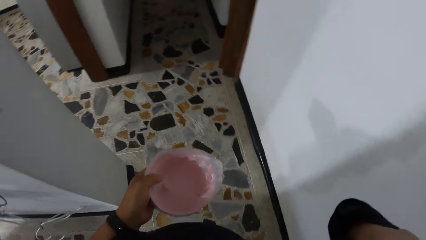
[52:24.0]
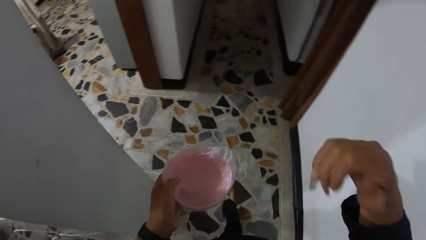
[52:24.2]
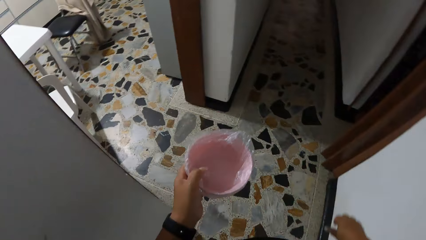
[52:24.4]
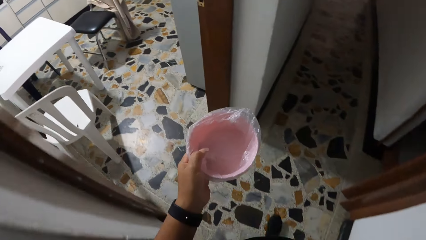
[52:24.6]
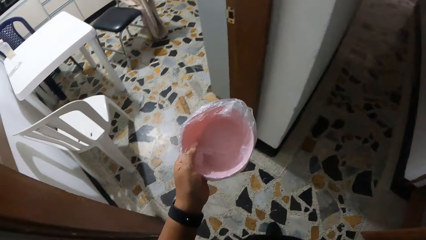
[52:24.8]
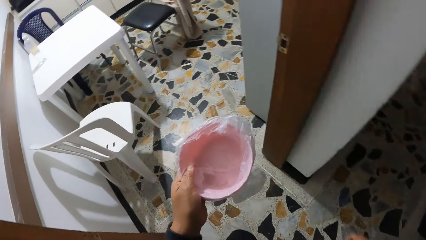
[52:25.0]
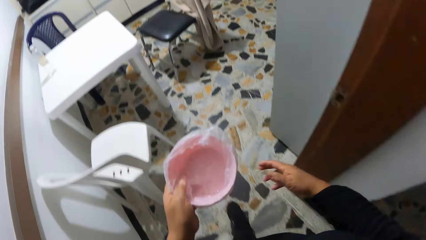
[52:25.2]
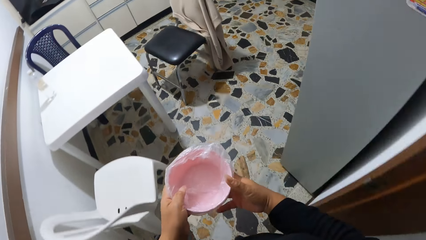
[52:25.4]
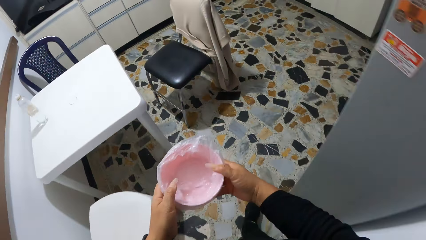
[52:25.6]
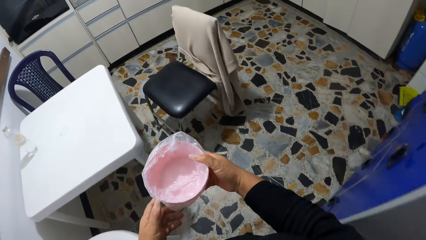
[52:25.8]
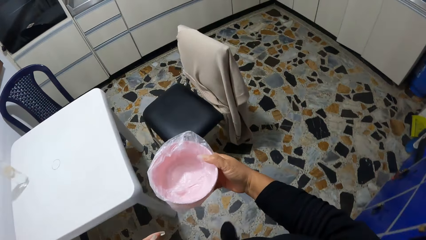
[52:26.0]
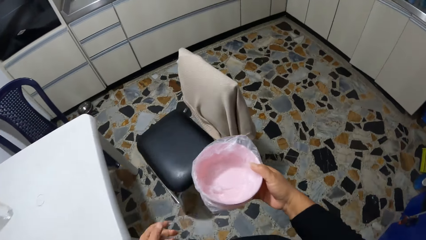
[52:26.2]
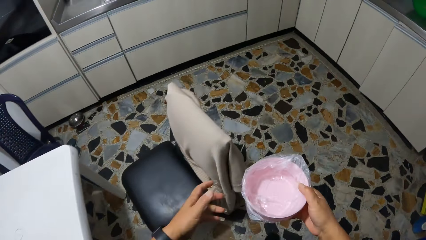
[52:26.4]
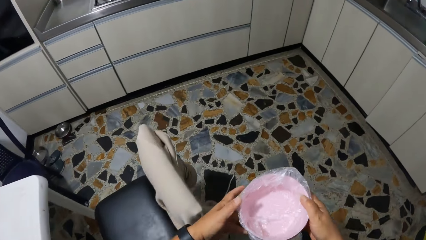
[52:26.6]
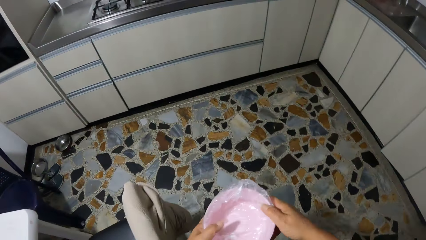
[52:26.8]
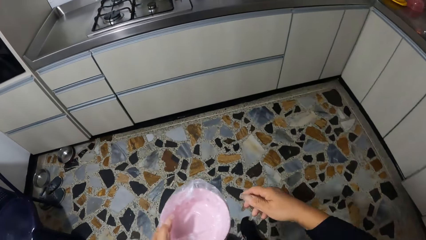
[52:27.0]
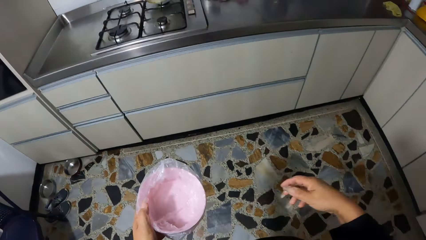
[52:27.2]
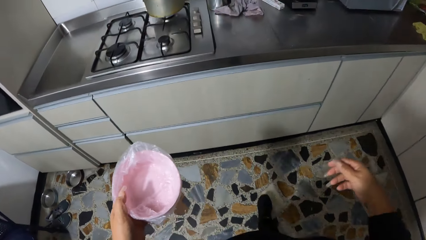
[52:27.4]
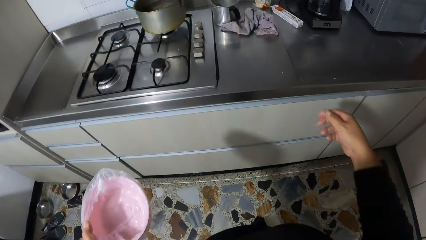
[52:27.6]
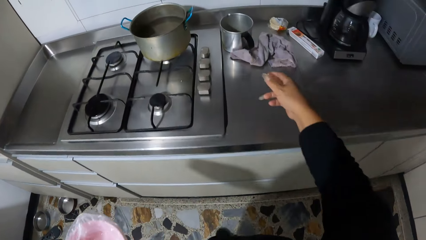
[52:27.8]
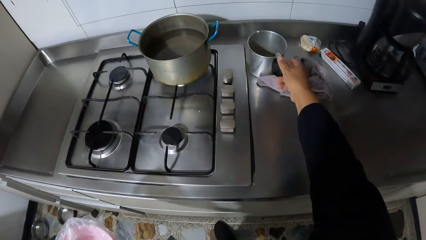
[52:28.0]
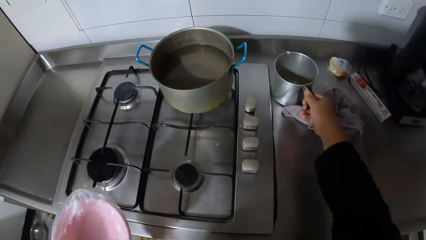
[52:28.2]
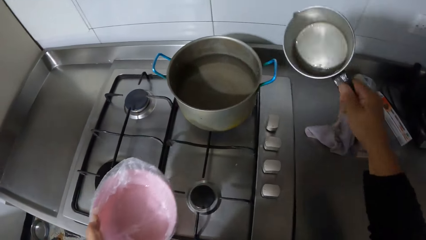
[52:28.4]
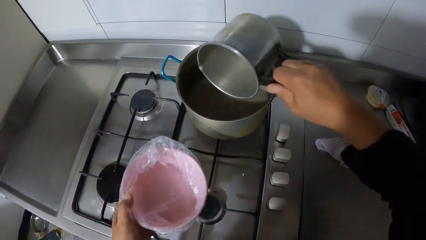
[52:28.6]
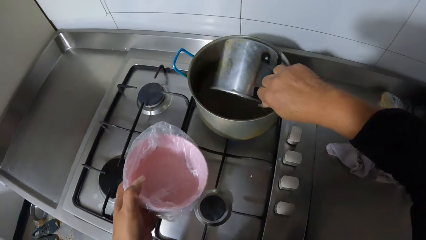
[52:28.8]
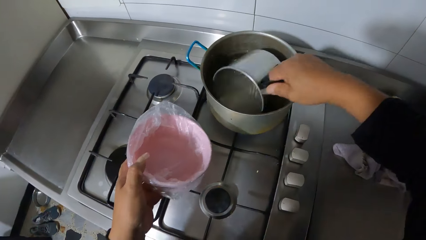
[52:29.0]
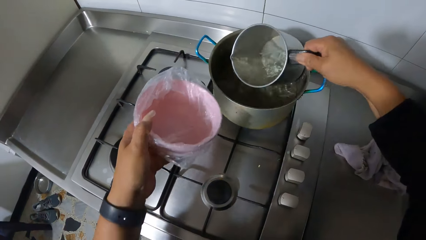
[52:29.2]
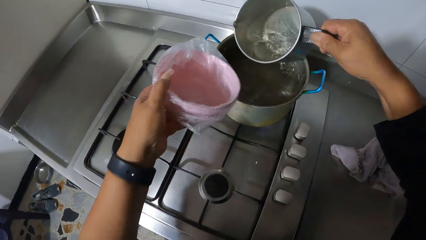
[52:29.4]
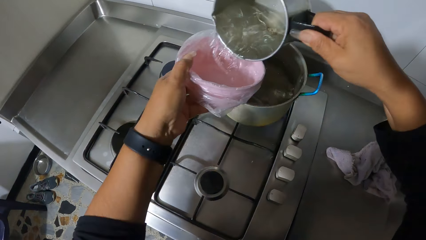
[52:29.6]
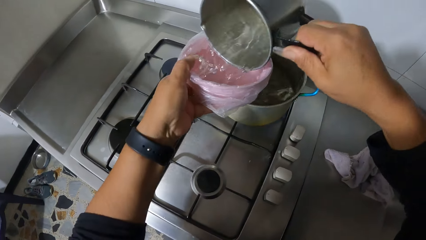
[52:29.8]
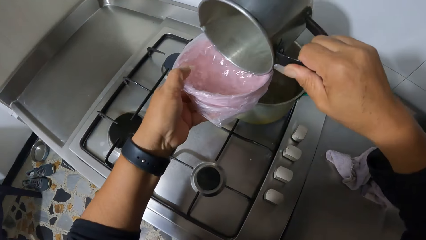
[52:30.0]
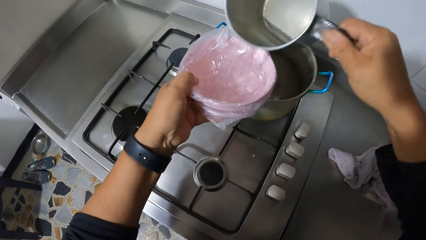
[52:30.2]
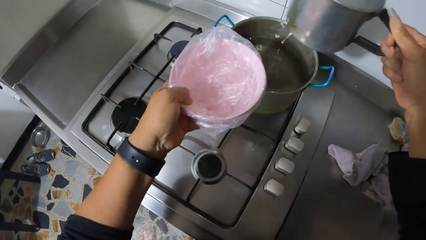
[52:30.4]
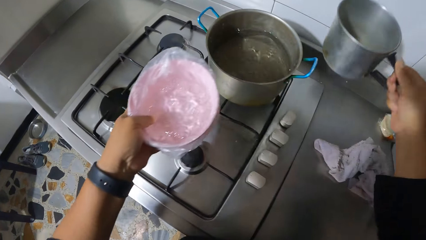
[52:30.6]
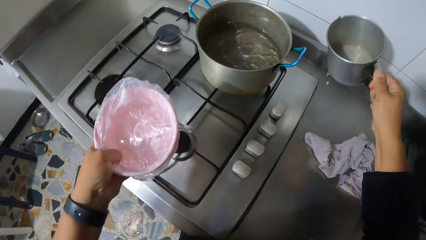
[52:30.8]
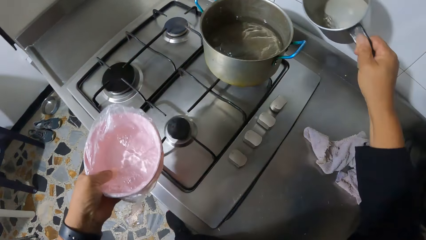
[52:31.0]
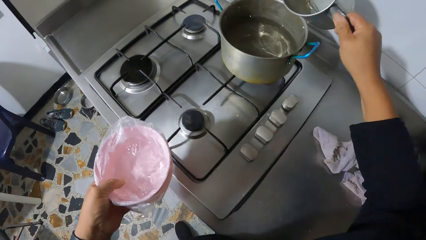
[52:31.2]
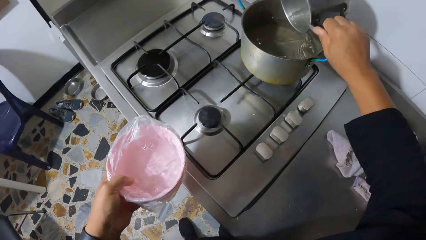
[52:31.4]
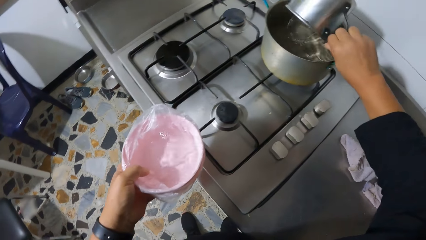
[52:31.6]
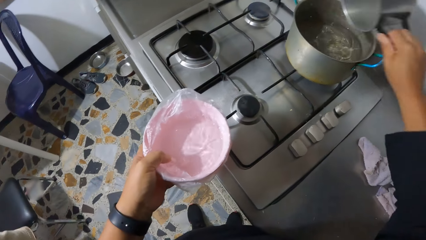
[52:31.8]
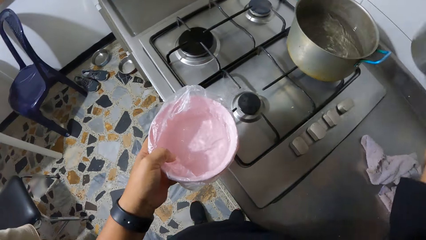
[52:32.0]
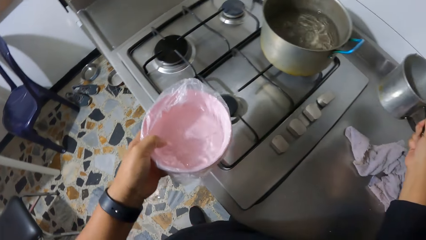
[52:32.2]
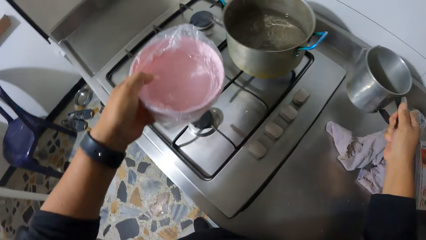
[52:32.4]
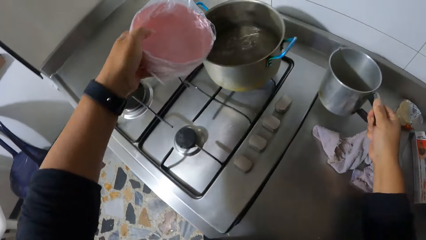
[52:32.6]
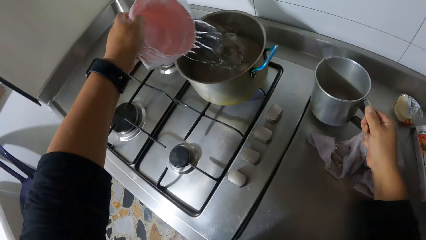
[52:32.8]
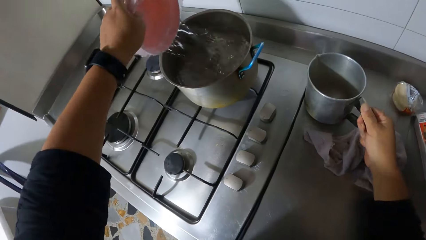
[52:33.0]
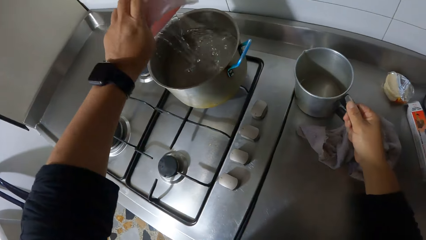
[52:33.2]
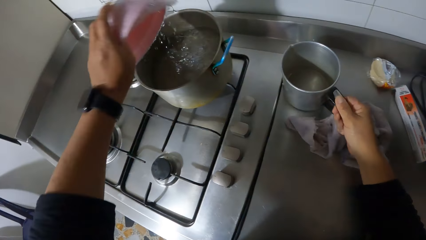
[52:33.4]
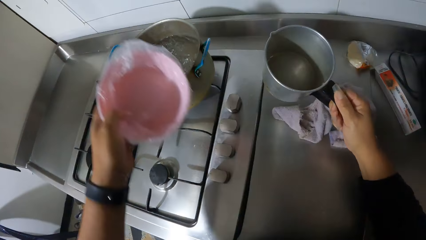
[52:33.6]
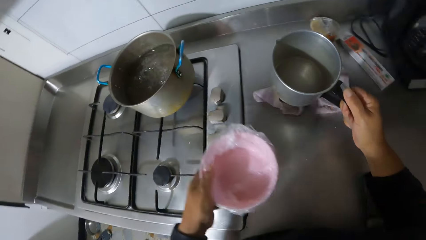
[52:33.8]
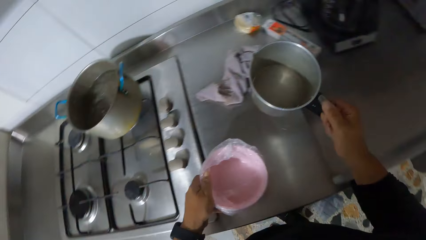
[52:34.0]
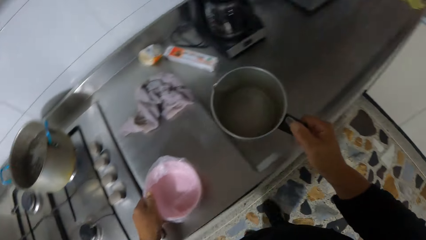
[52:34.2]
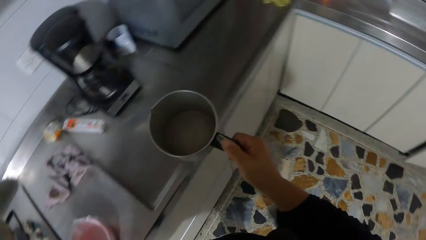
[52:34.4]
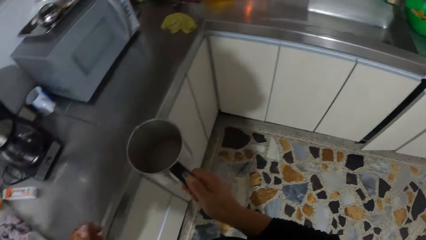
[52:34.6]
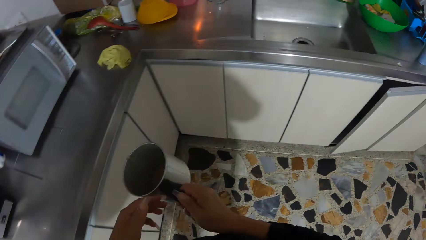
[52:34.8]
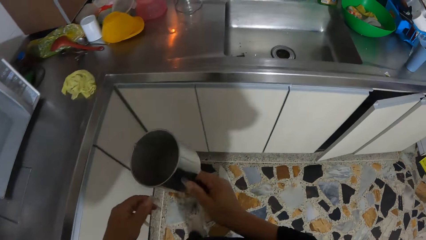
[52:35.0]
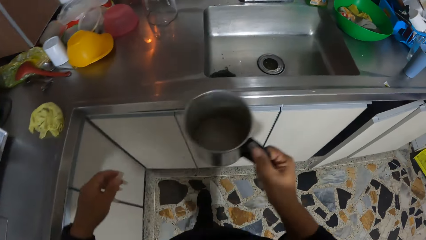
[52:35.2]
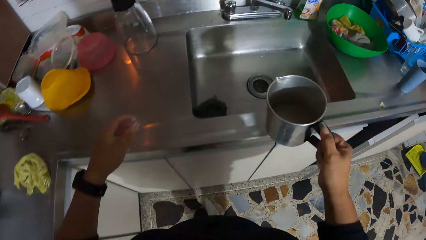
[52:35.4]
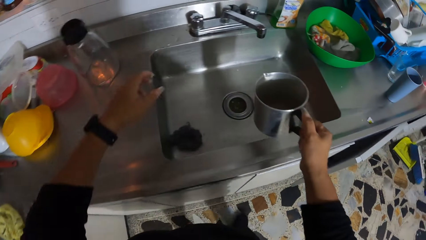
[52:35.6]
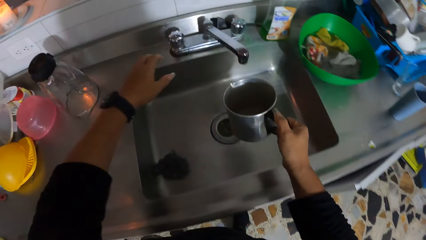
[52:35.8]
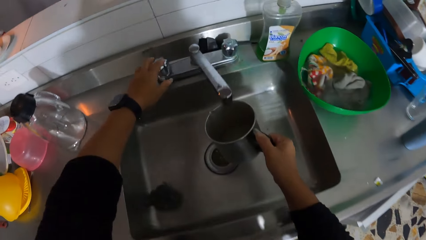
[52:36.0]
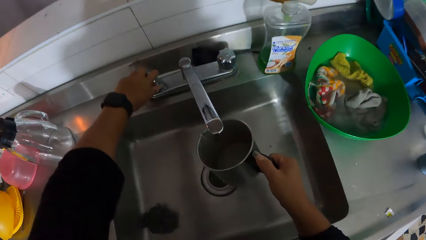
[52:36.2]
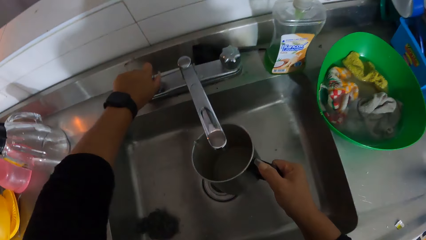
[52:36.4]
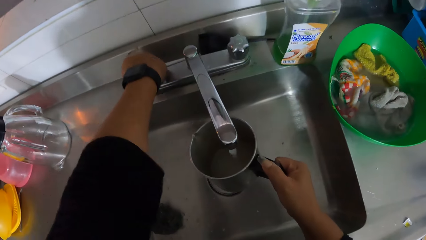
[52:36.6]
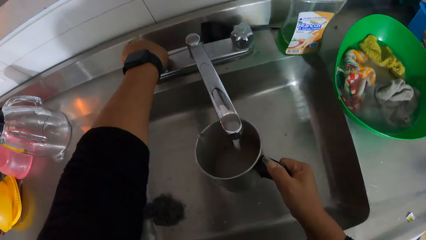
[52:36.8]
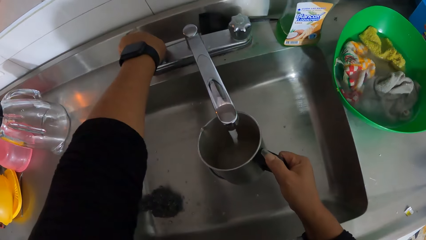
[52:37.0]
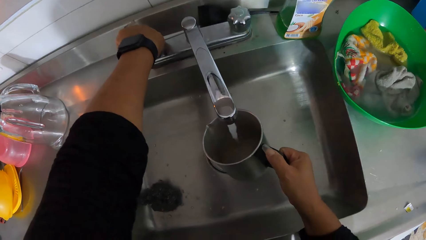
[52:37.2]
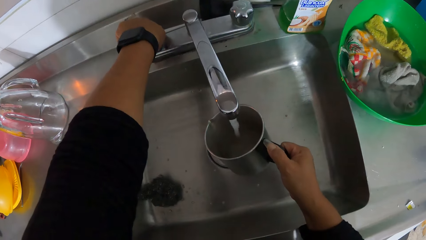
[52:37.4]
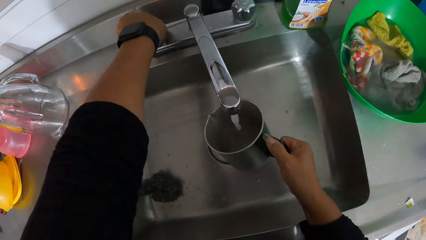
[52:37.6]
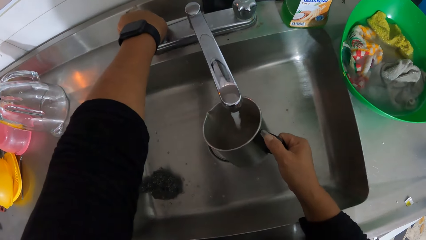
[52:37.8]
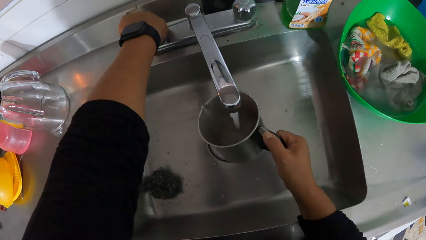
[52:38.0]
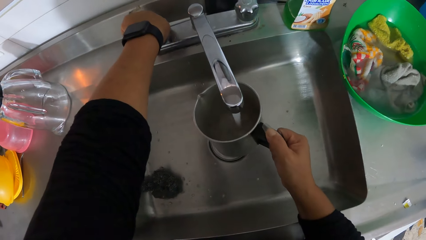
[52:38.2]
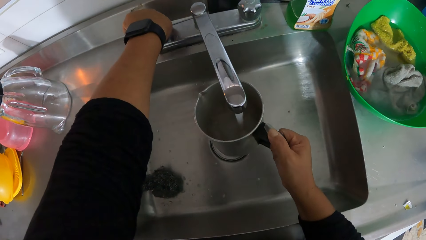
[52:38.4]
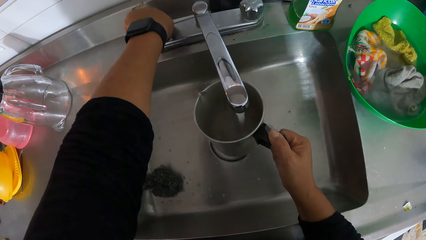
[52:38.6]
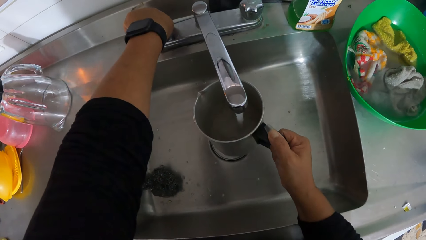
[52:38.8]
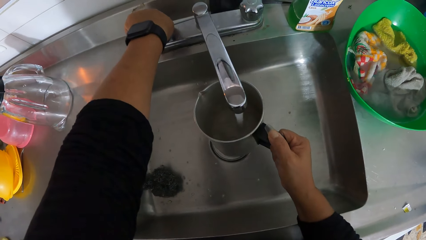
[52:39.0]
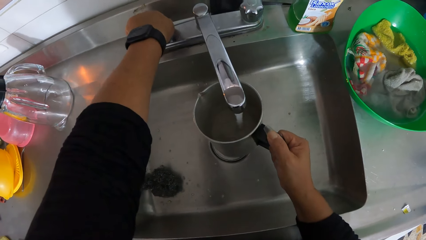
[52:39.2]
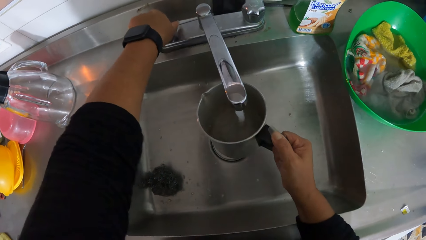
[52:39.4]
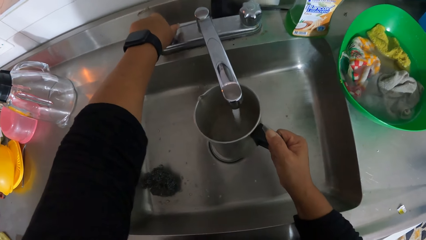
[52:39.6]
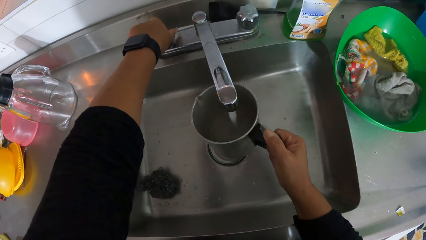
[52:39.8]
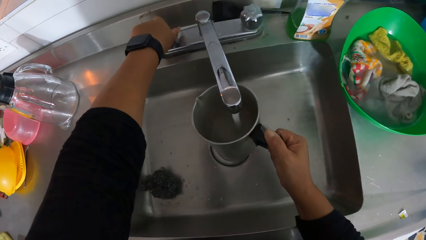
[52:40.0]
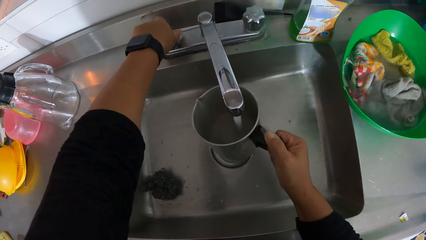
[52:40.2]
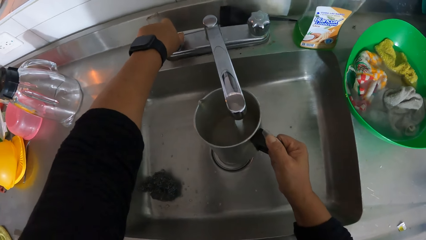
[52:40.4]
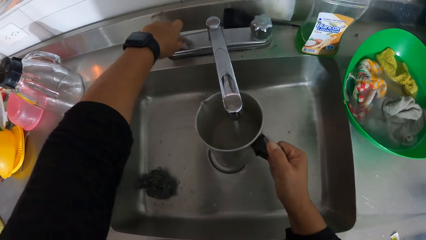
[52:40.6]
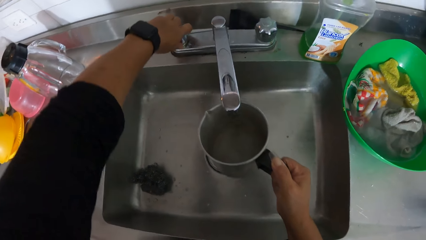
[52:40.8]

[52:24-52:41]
The camera wearer passes the bowl in her left hand to her right hand. She passes the bowl in her right hand to her left hand. She picks up a cup from a kitchen counter with her right hand. She scoops water from a pot on a cooker with the cup in her right hand. She pours the water in the cup into the bowl in her left hand. She pours water from the cup in her right hand into the pot. She pours some water from the bowl in her left hand into the pot. She places the bowl in her left hand onto the kitchen counter. She moves towards the sink. She turns on a faucet with her left hand. She runs water into the cup in her right hand from the faucet. She turns off the faucet with her left hand.
